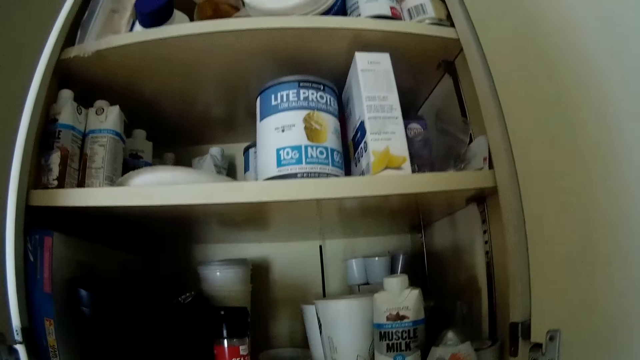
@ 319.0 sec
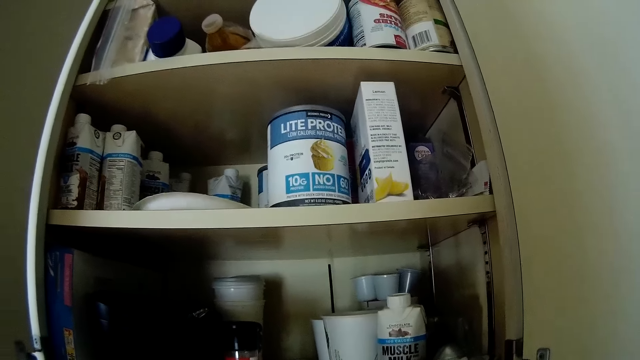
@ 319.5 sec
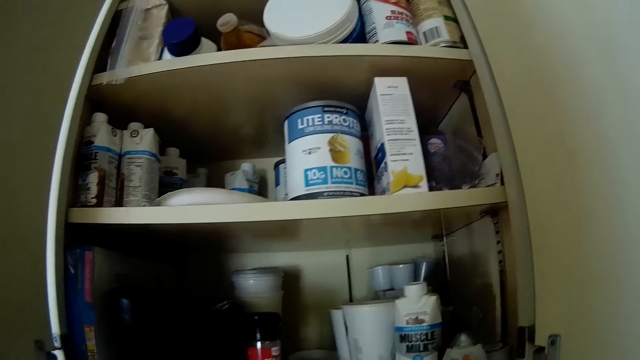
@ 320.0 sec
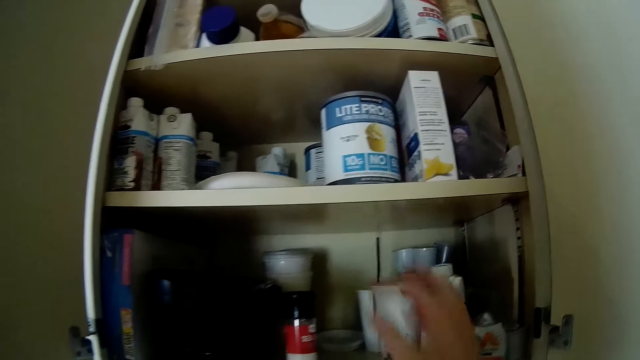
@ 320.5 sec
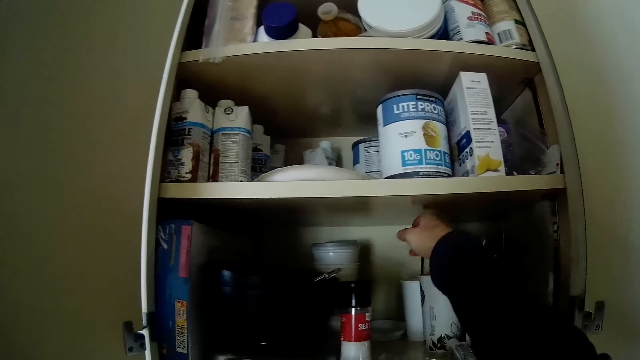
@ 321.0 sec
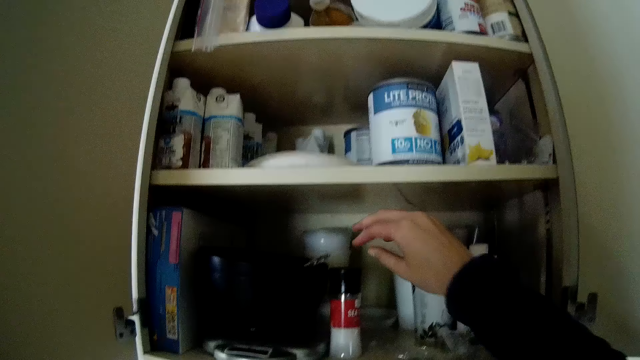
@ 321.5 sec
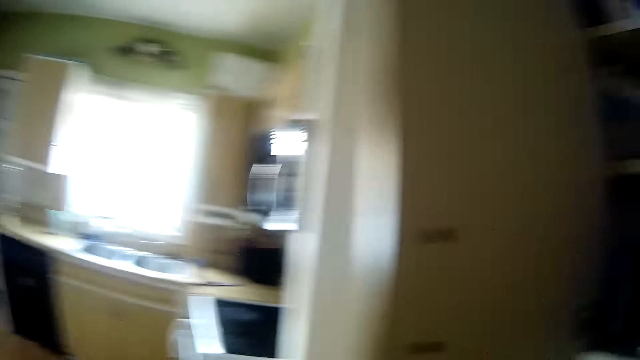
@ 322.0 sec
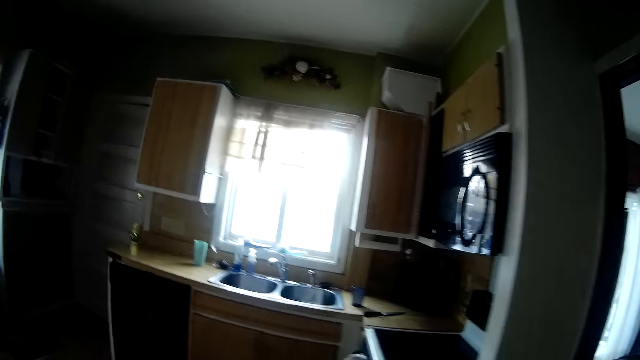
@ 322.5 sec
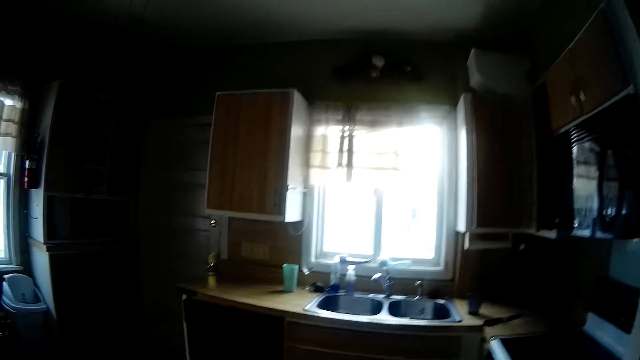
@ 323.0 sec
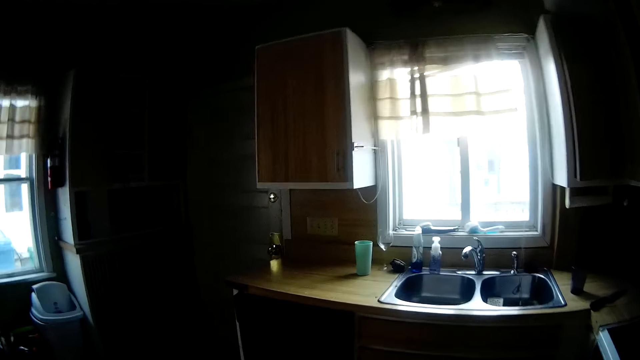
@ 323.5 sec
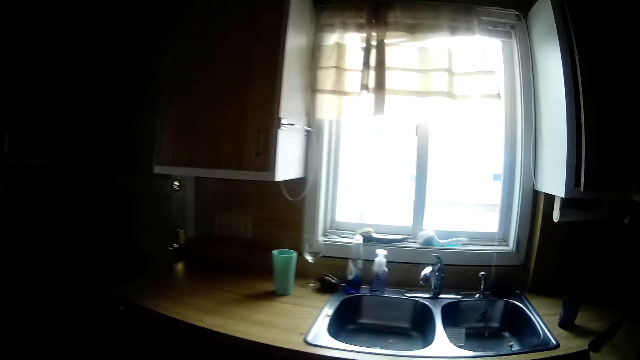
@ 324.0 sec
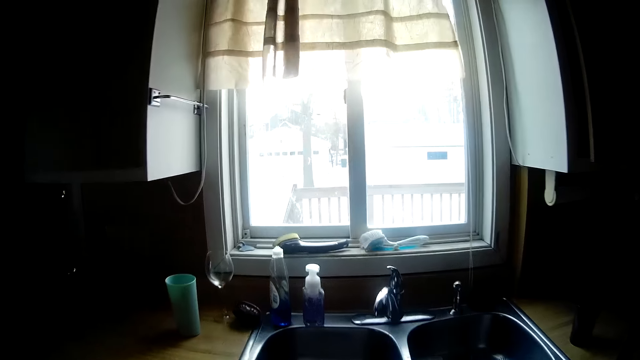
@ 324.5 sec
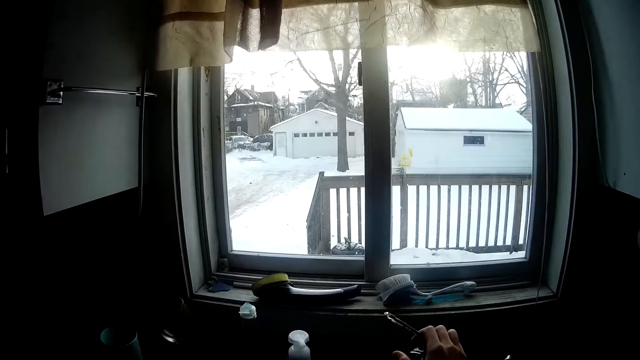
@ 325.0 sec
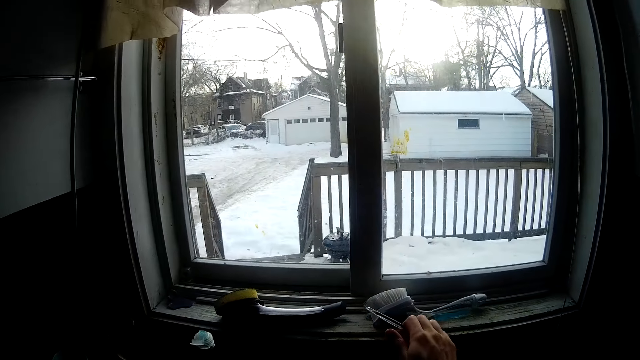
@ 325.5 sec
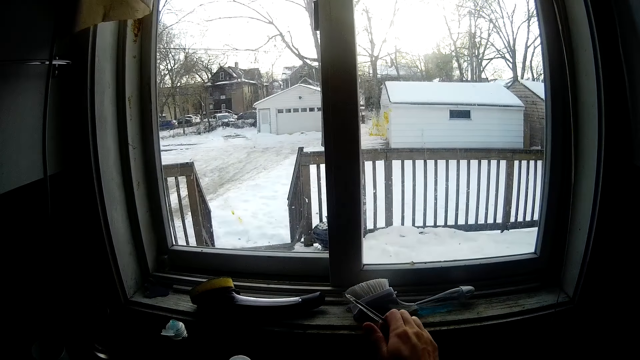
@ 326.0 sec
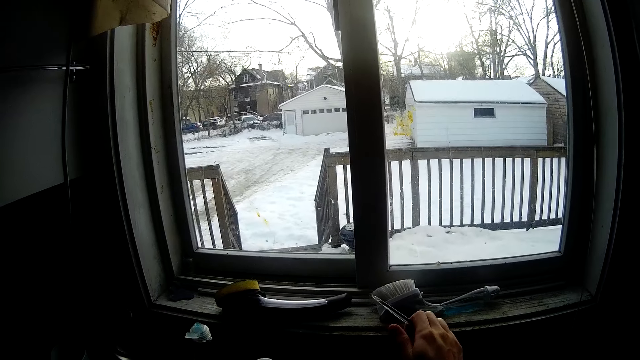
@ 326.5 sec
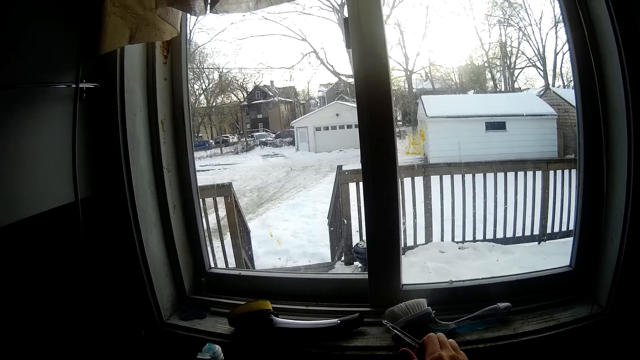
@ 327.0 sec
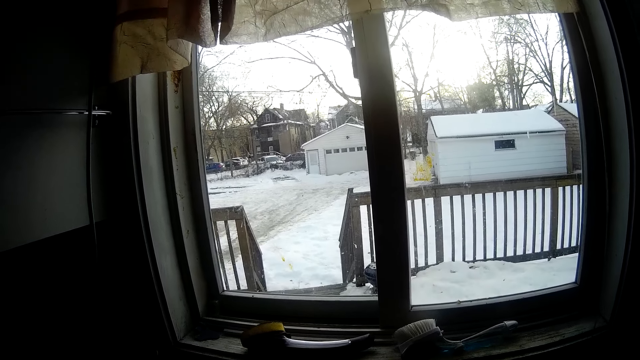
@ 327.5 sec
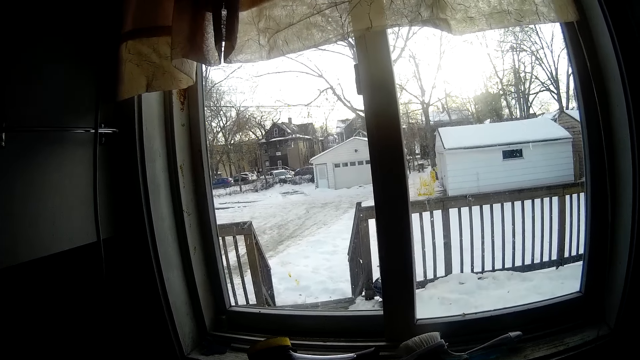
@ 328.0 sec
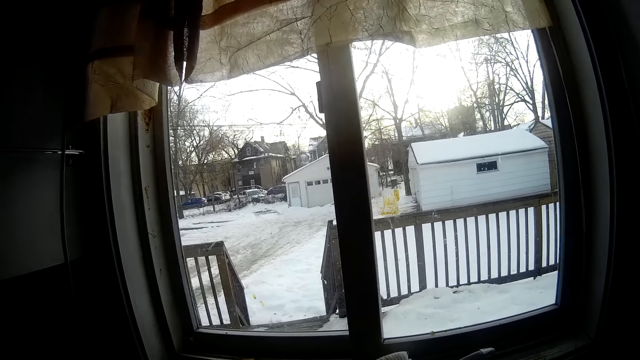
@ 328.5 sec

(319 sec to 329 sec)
The camera wearer picks a chopstick or straw from the kitchen upper cabinet with her right hand. She walks around. She opens a kitchen tap with her right hand.

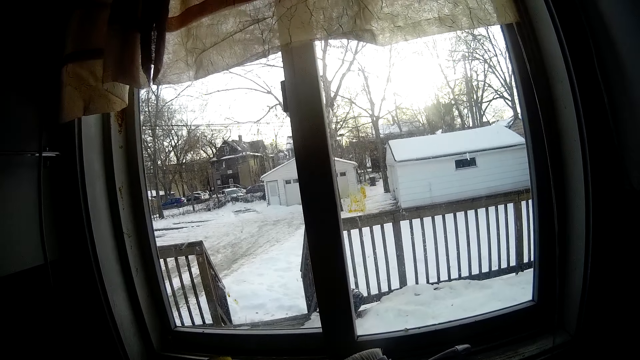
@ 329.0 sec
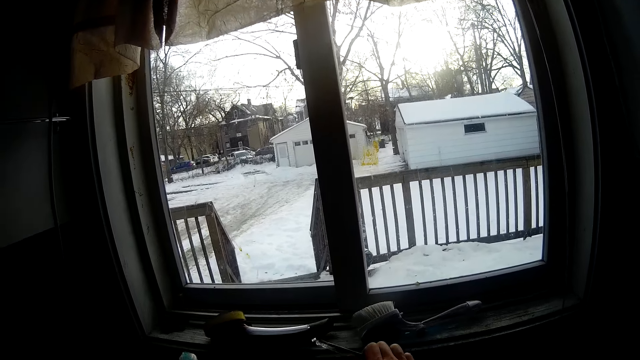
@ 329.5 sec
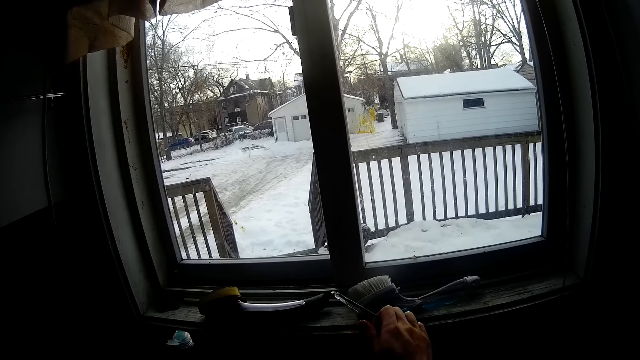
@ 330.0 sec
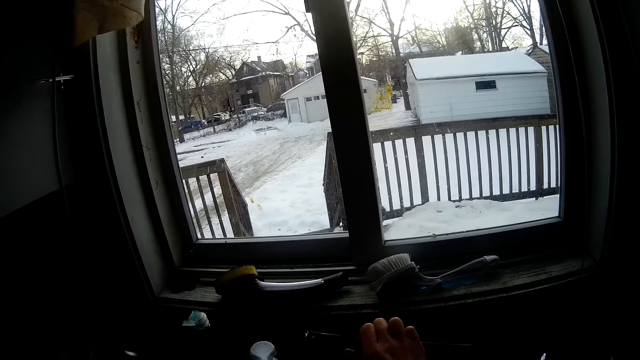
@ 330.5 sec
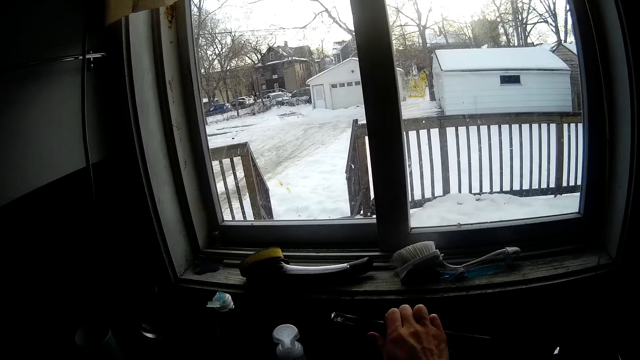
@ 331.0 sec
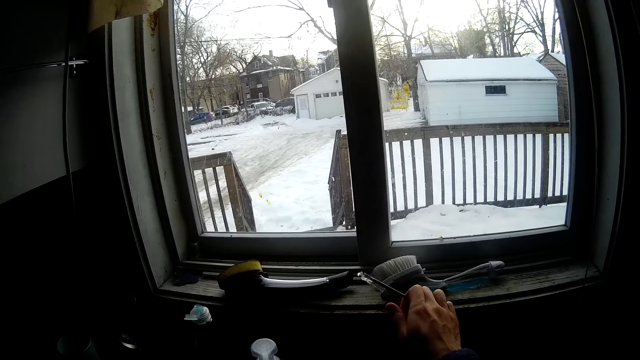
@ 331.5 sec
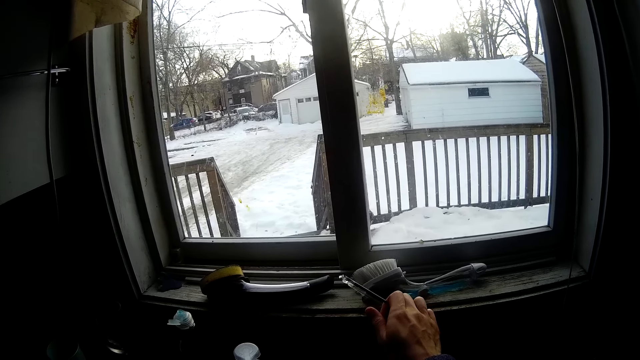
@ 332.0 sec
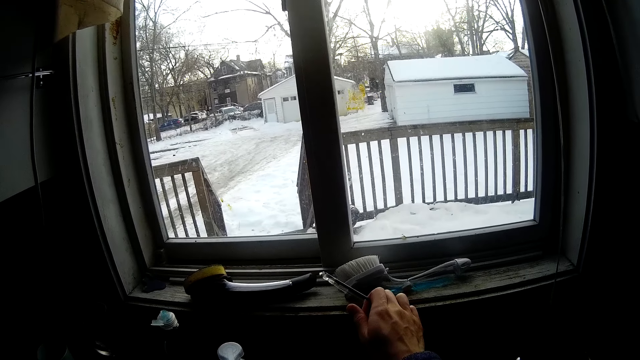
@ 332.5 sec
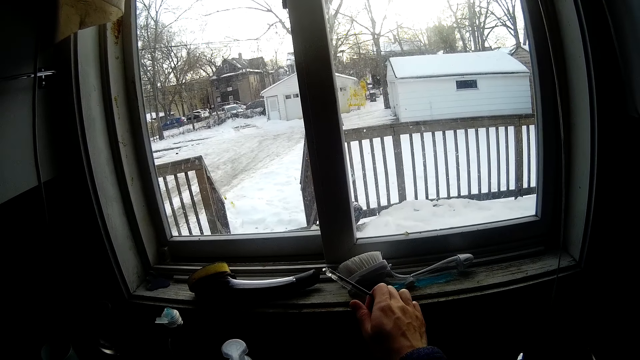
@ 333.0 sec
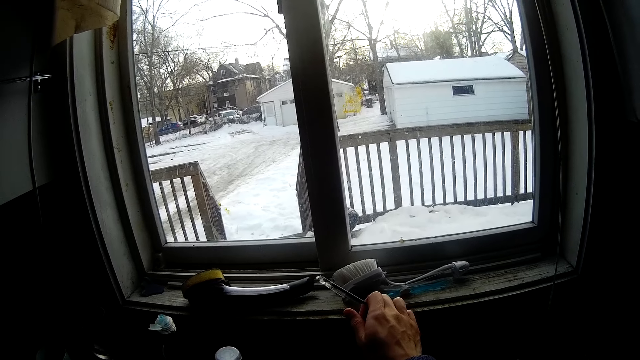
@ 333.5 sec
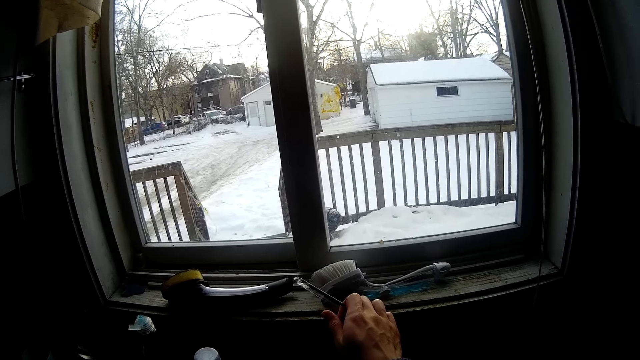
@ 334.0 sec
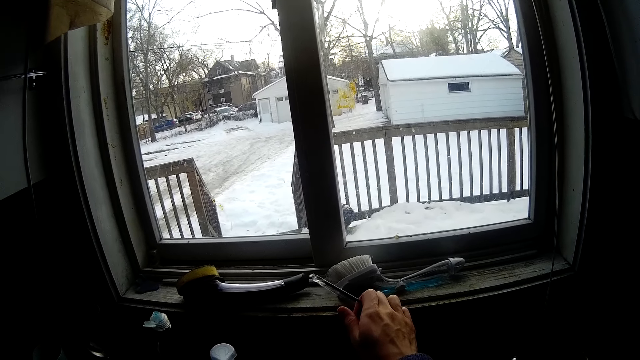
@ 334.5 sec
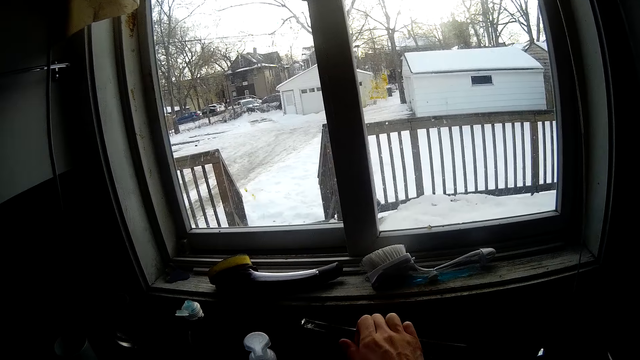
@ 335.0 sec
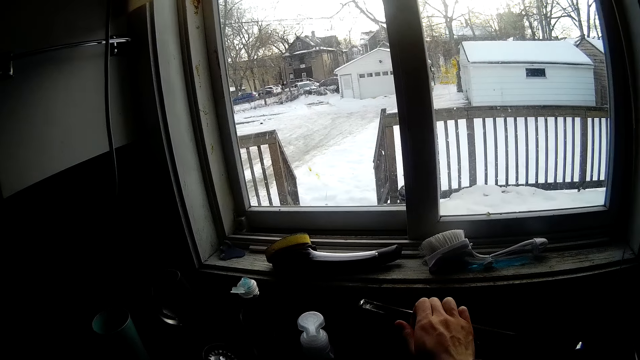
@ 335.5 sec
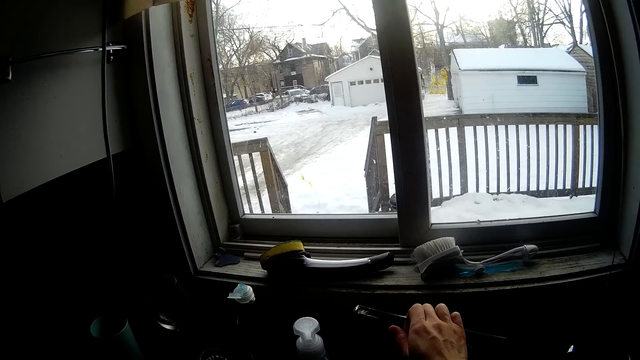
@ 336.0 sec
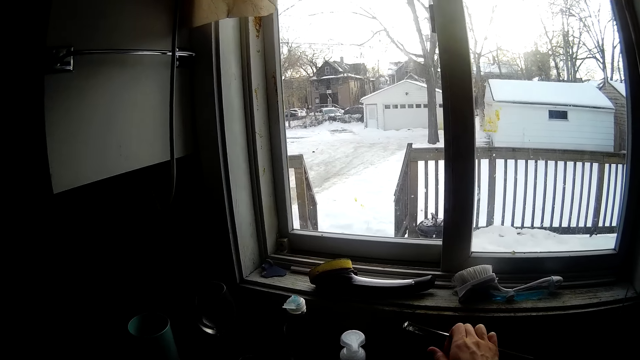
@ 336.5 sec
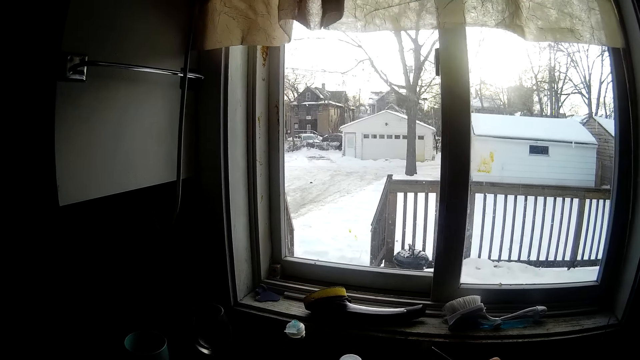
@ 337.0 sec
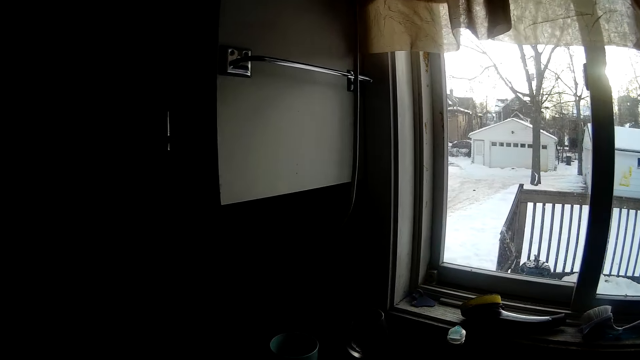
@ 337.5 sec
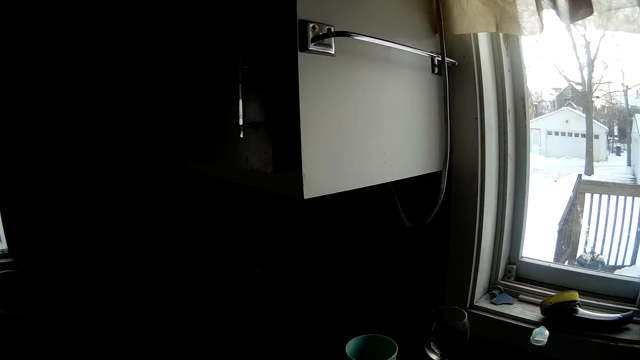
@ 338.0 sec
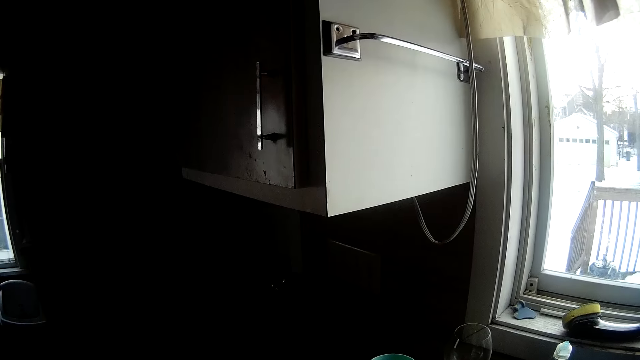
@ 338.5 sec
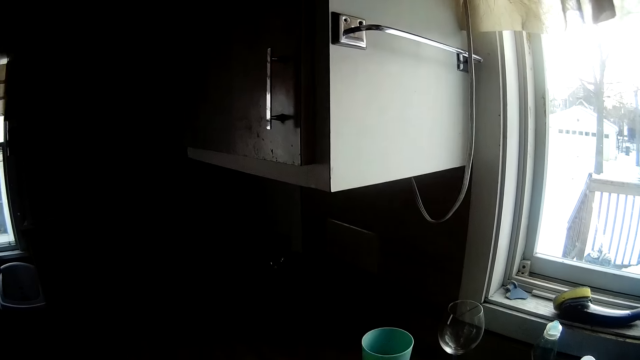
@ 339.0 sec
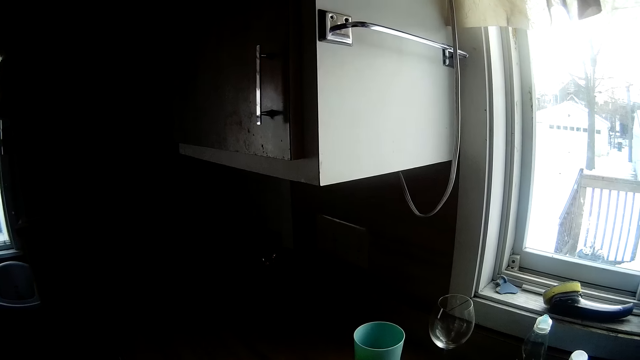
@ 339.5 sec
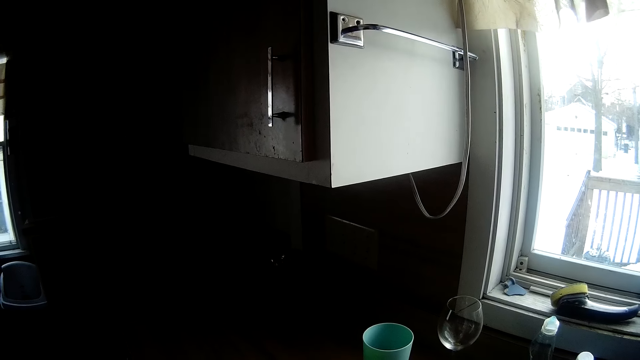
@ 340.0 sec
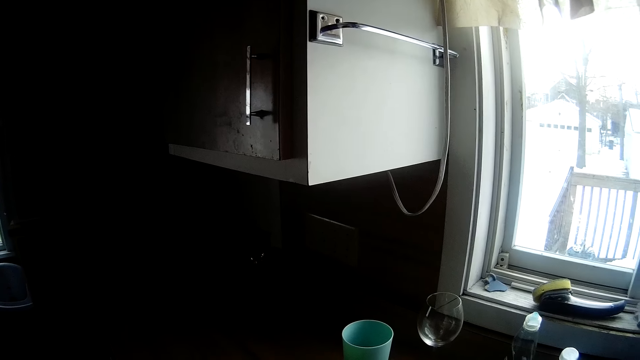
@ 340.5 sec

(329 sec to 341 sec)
The camera wearer opens the kitchen tap with her right hand. She closes the kitchen tap with her right hand. She opens the kitchen tap with her right hand. She closes the kitchen tap with her right hand.
